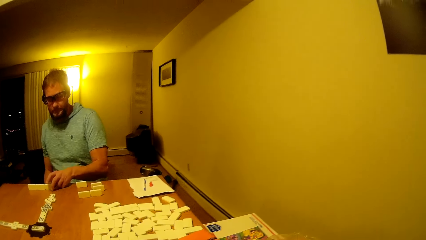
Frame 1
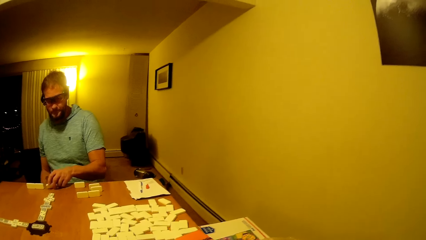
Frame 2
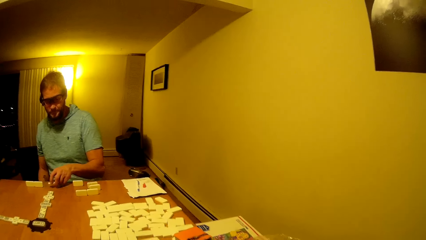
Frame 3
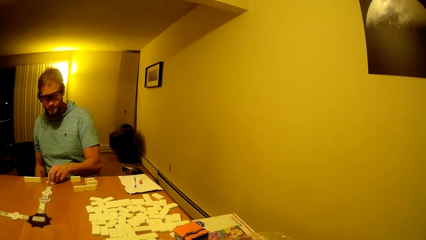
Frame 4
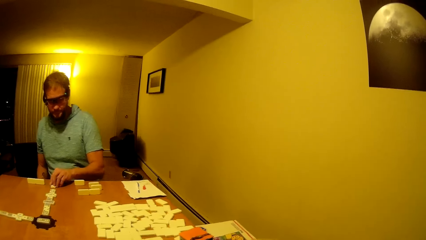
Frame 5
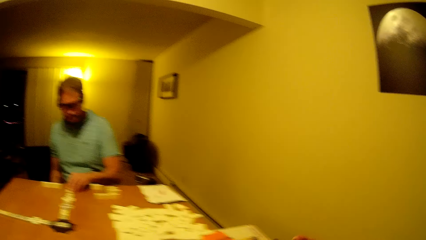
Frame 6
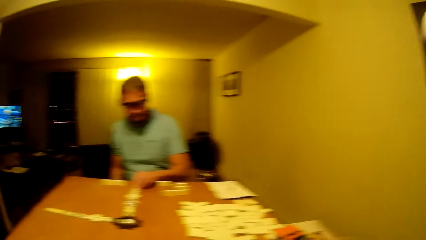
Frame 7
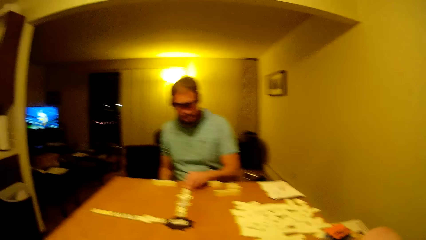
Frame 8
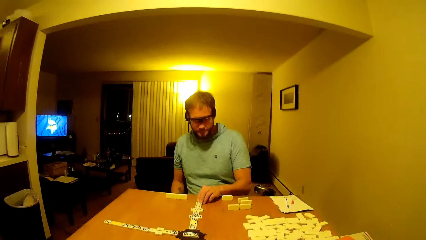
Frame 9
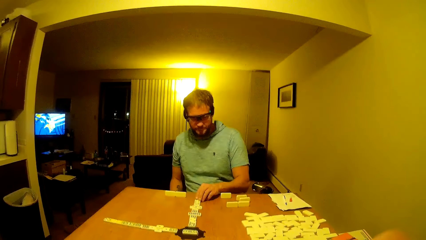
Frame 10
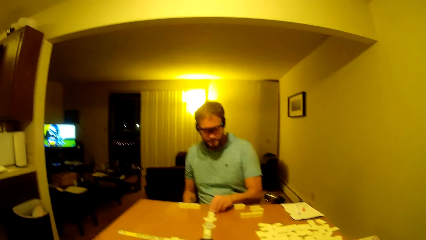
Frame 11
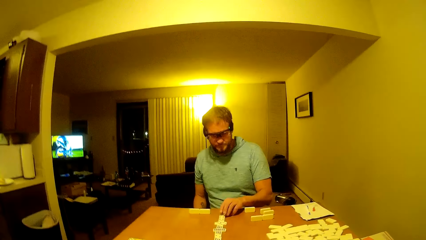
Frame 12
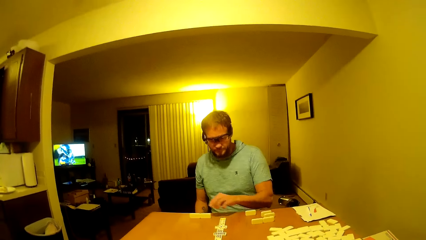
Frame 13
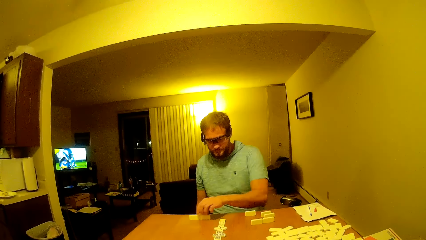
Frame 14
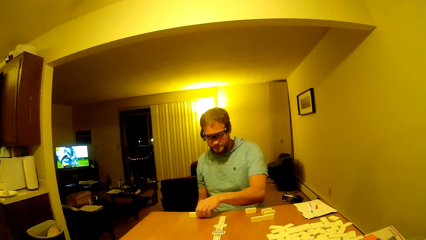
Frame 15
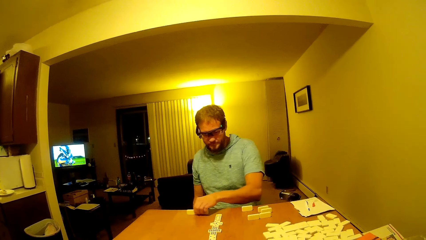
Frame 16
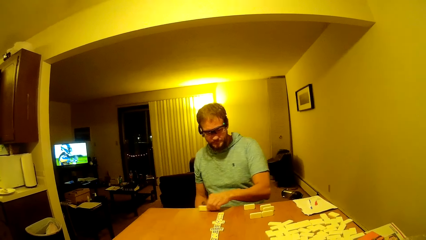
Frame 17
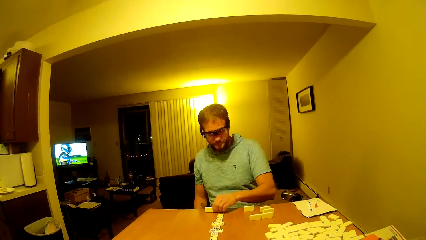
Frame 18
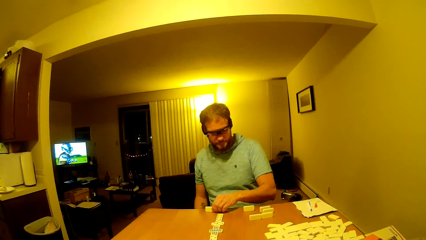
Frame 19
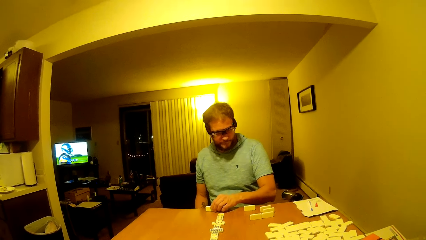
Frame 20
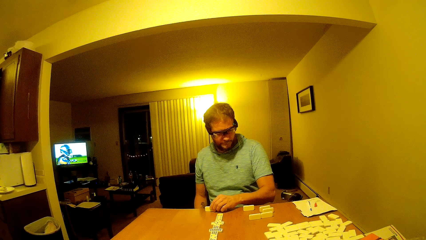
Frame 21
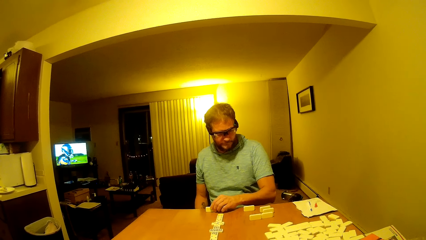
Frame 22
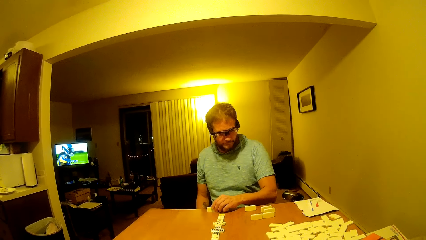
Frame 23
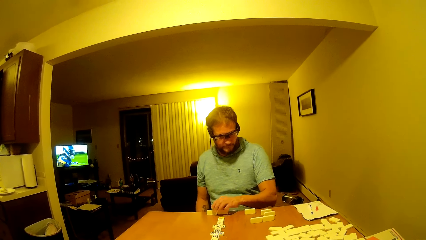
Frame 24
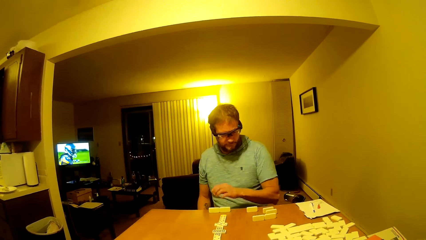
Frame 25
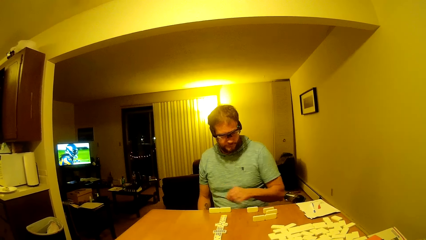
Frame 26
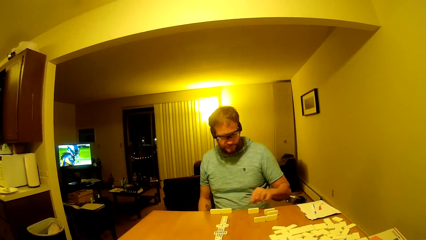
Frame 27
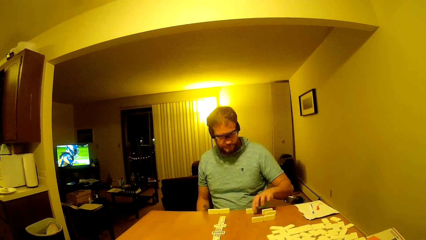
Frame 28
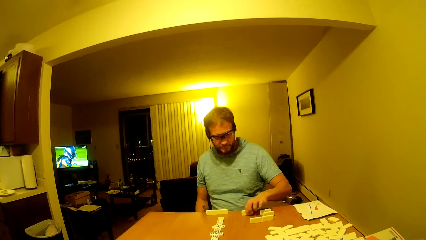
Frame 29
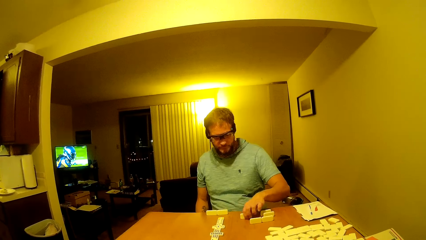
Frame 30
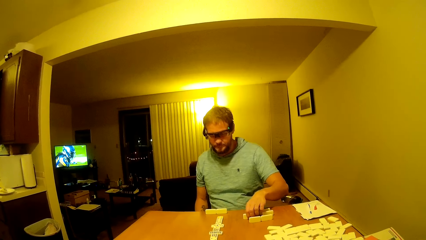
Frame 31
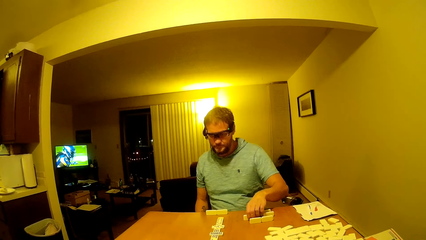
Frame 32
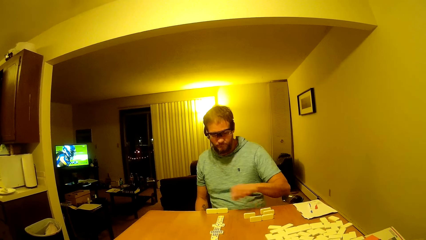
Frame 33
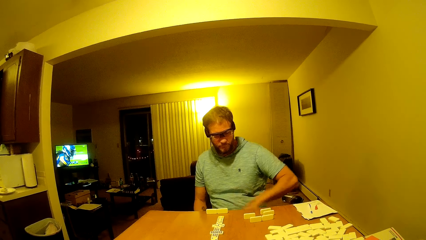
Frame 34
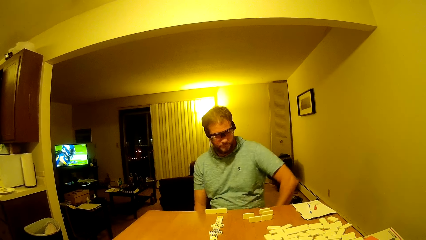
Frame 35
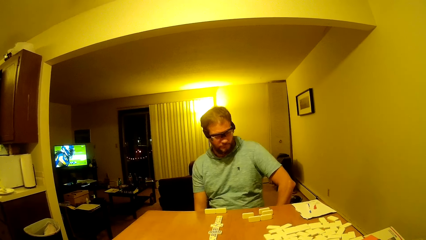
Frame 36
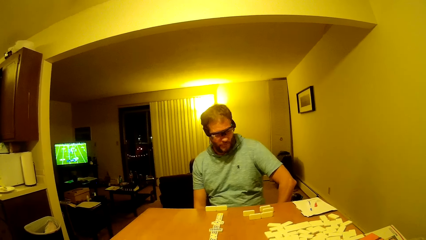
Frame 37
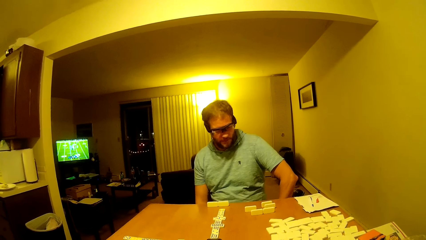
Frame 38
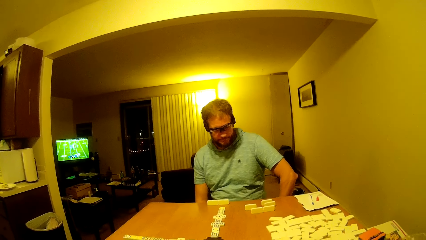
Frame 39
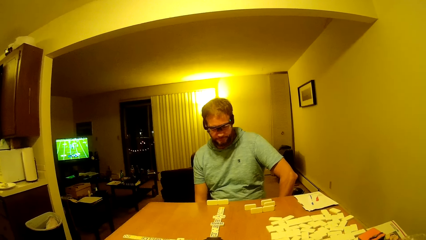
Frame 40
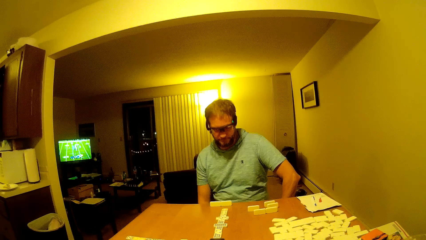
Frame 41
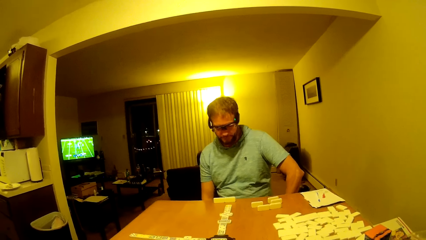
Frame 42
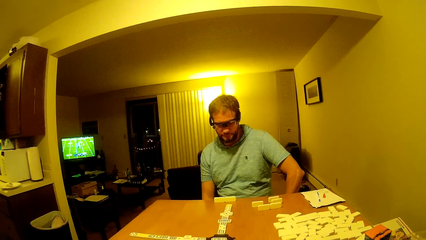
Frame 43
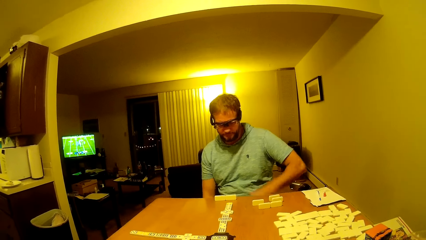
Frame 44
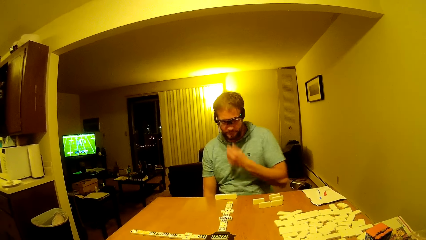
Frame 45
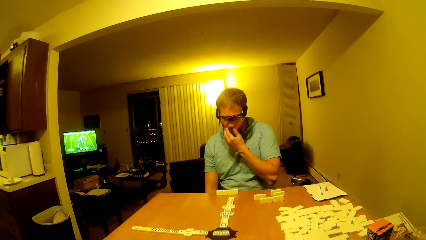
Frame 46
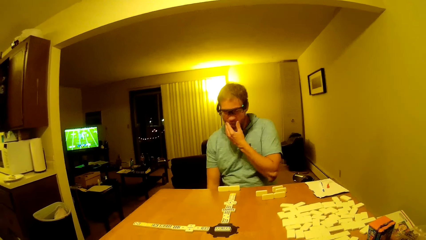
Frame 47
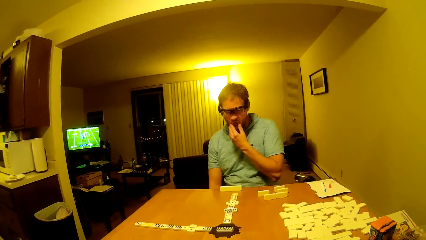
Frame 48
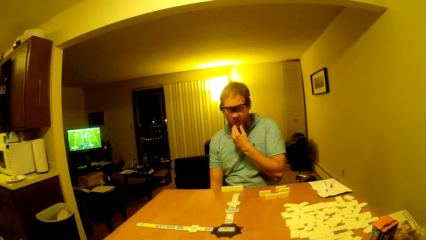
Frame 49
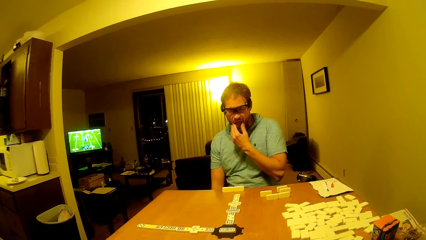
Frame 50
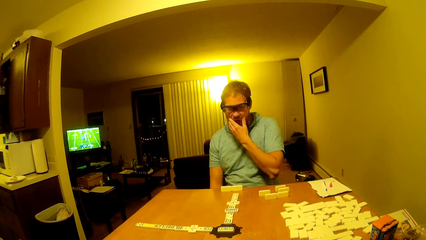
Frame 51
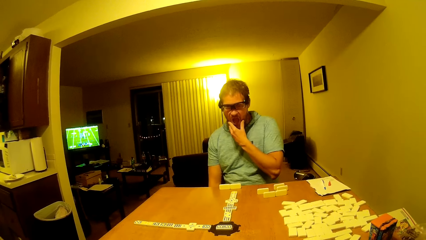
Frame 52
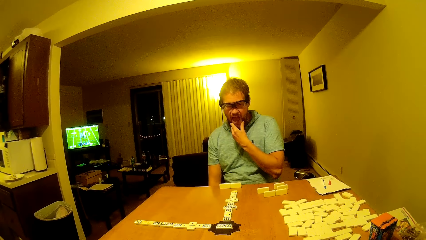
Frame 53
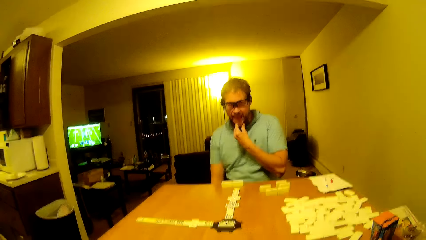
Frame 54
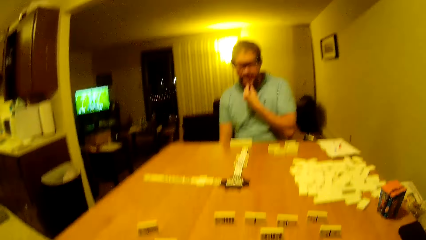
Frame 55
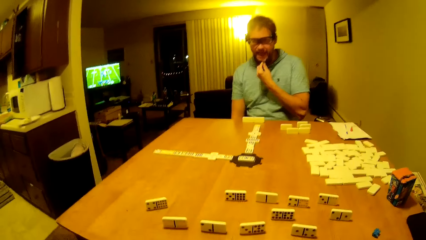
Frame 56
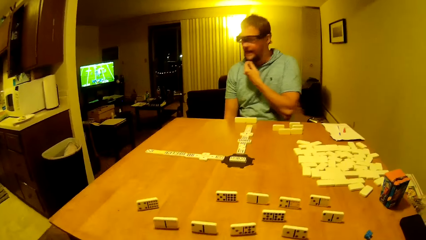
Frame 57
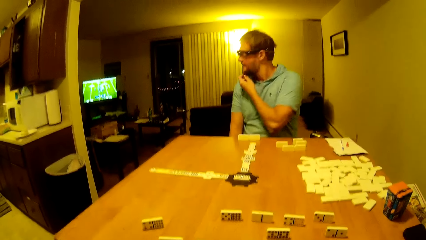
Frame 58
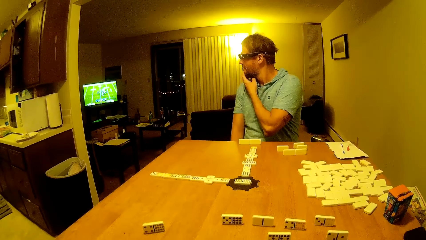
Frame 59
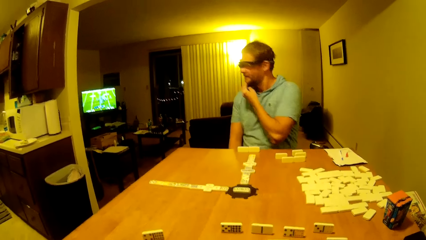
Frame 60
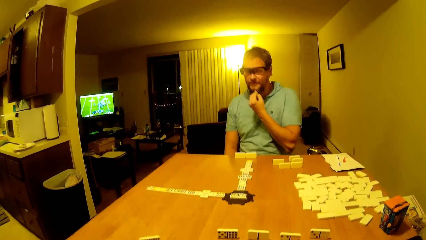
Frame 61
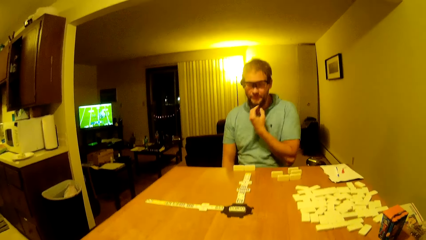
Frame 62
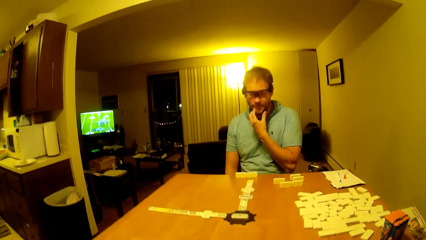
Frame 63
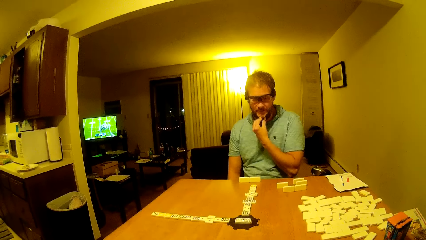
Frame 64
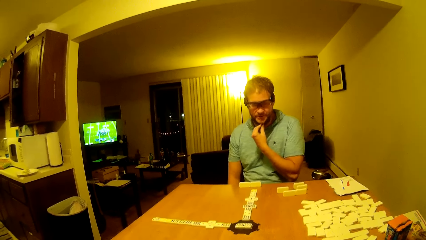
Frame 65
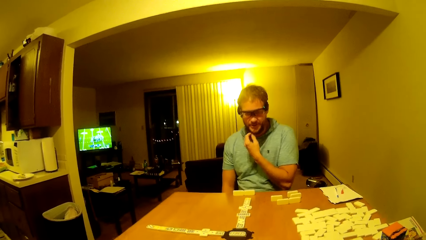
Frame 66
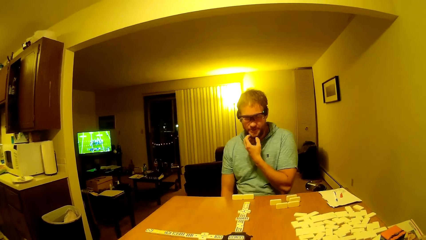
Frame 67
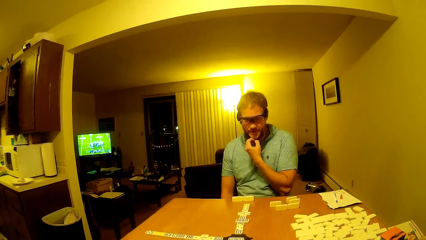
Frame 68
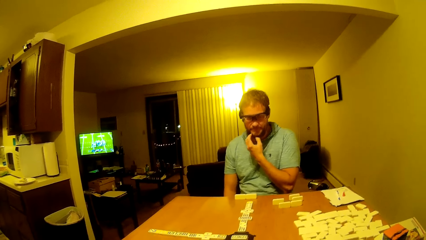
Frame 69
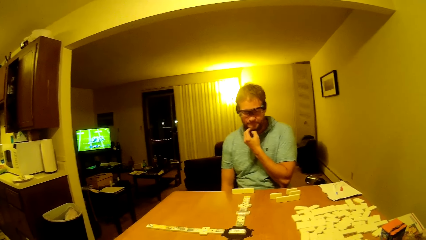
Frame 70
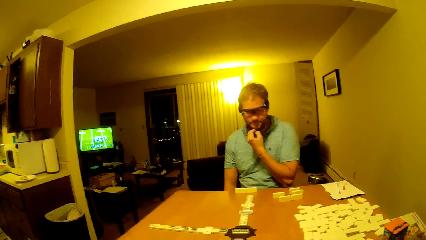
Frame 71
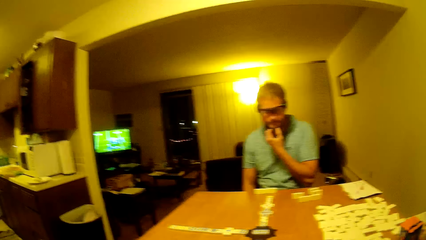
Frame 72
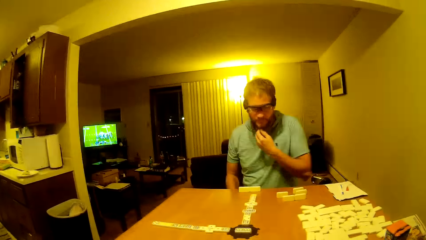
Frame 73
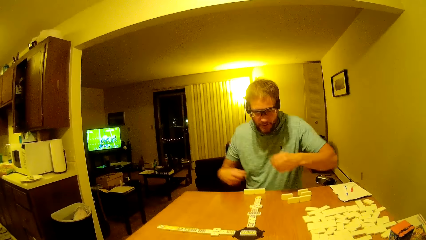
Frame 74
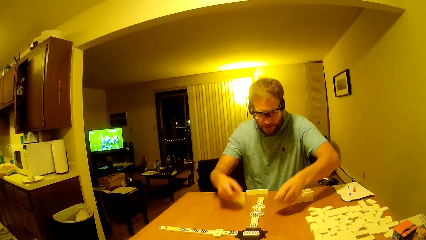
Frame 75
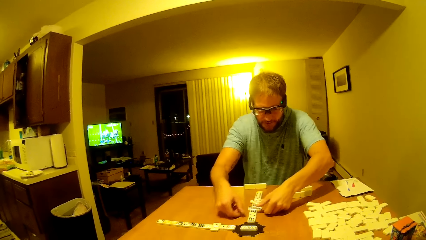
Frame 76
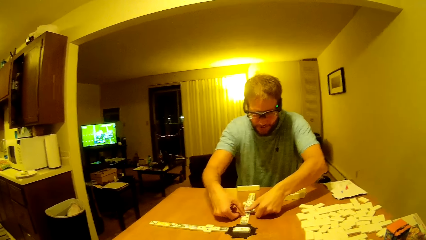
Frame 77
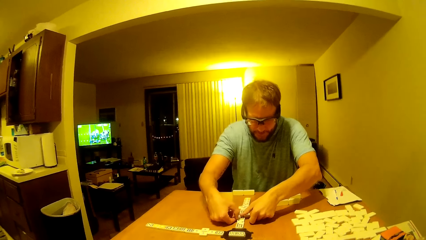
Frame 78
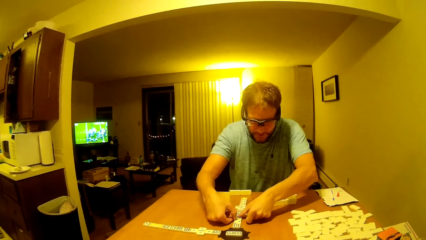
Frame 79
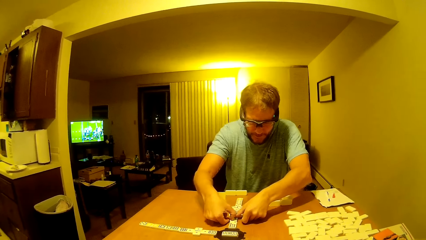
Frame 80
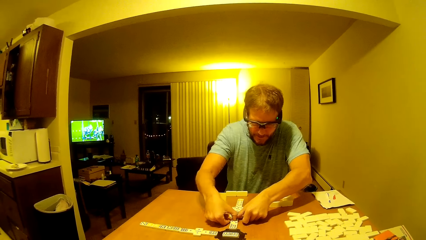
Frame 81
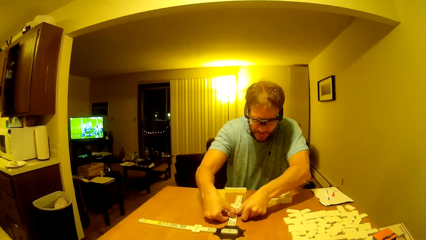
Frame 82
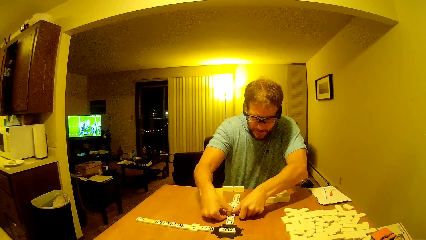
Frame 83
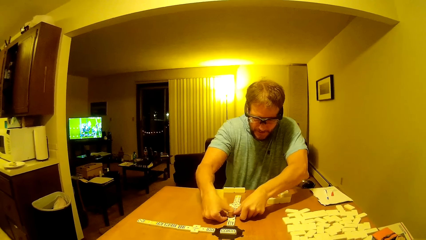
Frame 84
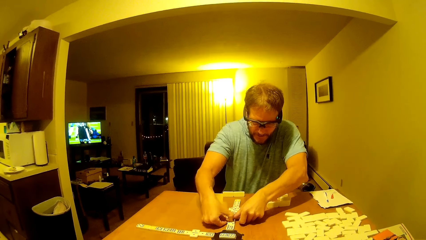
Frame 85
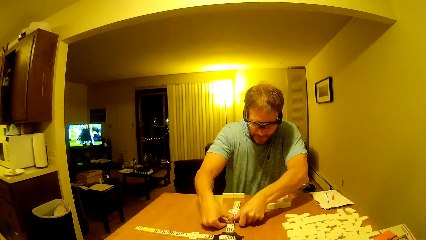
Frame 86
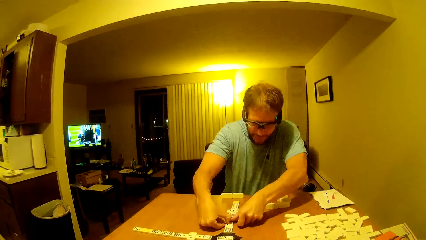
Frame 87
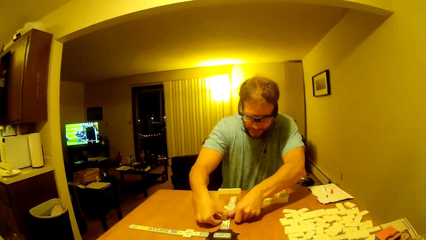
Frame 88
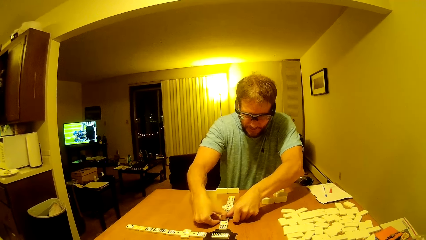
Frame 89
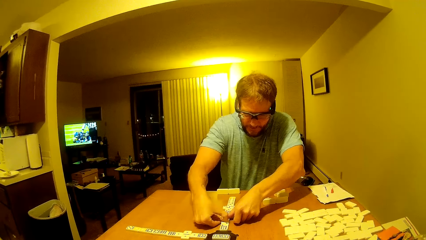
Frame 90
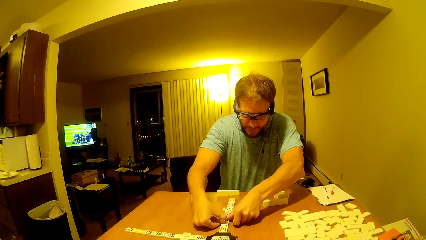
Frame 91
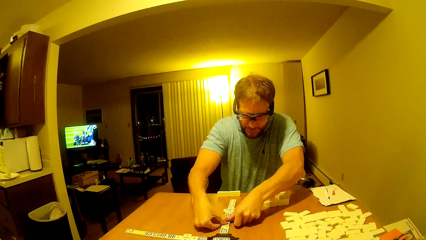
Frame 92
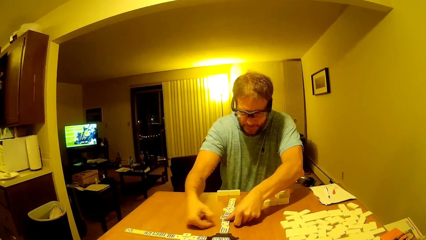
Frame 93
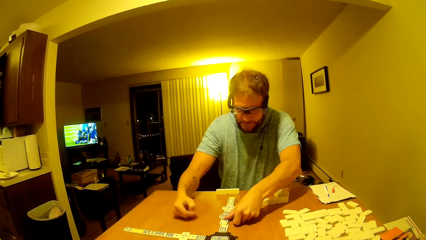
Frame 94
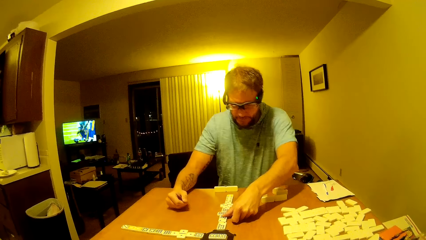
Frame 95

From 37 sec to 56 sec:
A man moves the tiles or dice on the table. He moves the dice. He moves the dice again. The camera wearer and the man stare at the tiles on the table. The man touches his face. He scratches his chin. He turns the head. He talks to the camera wearer. He scratches the beard. The camera wearer talks to the man. The man scratches the tile on the table.
